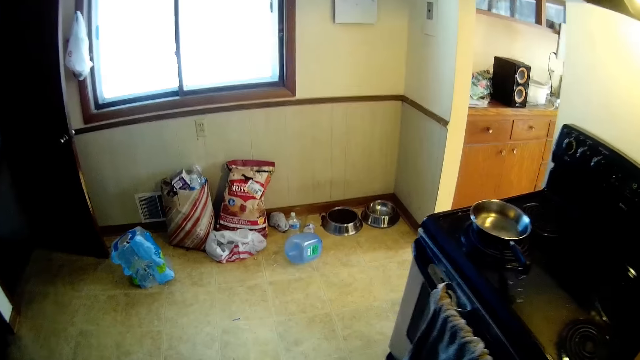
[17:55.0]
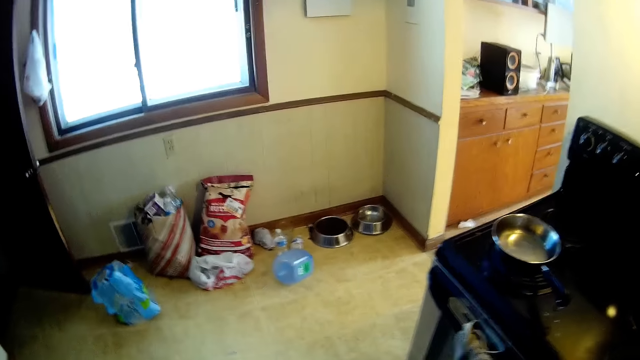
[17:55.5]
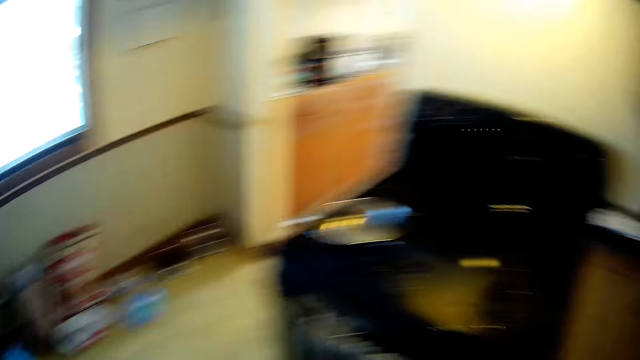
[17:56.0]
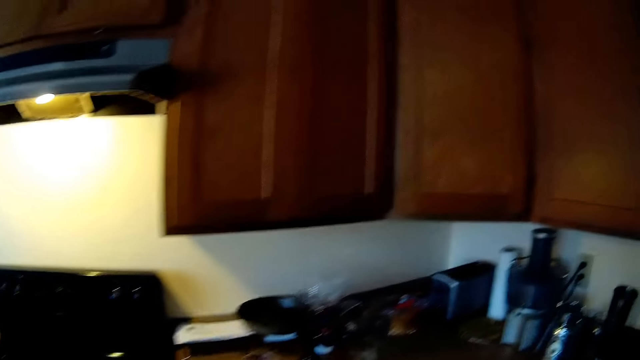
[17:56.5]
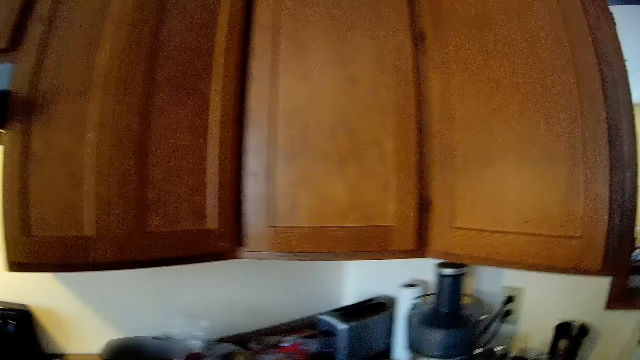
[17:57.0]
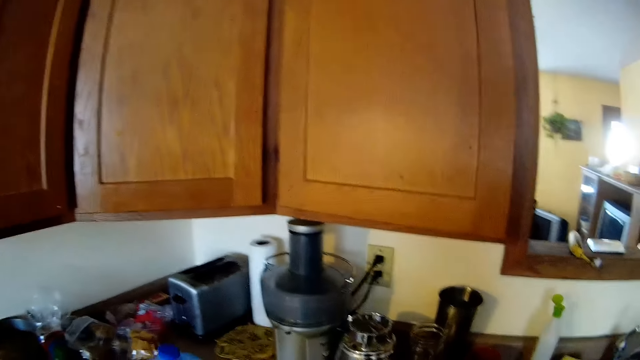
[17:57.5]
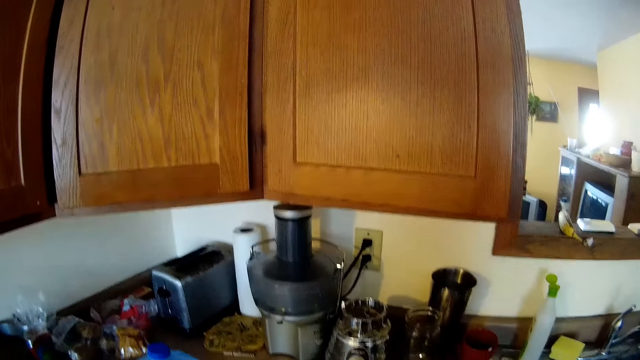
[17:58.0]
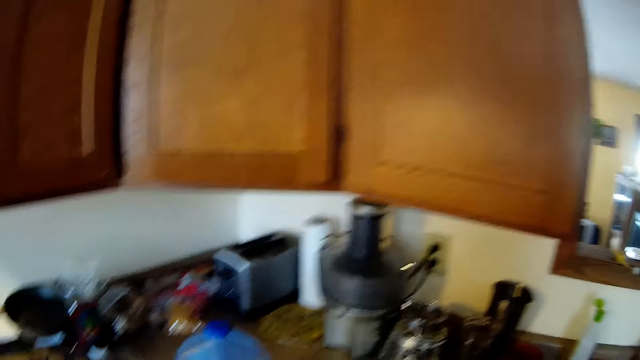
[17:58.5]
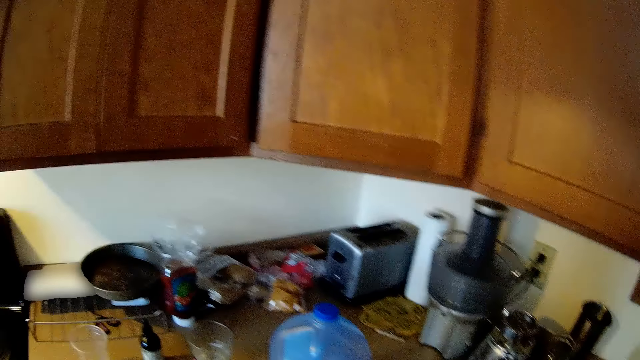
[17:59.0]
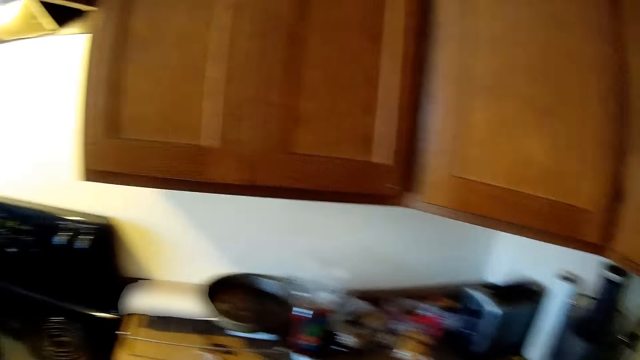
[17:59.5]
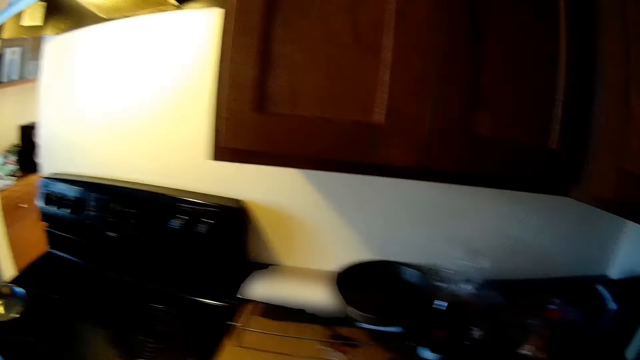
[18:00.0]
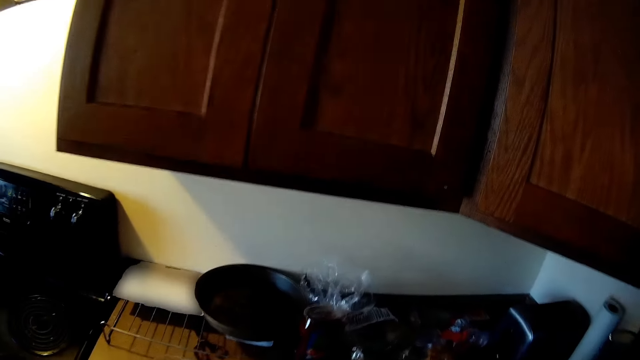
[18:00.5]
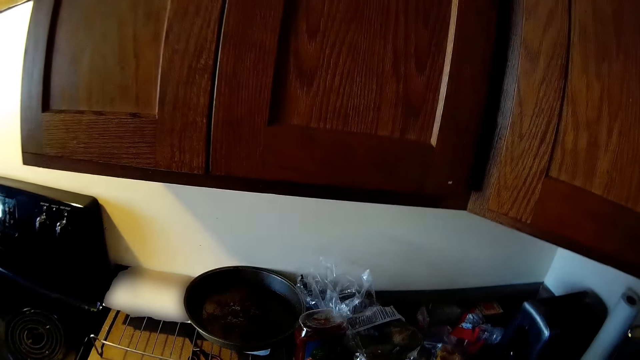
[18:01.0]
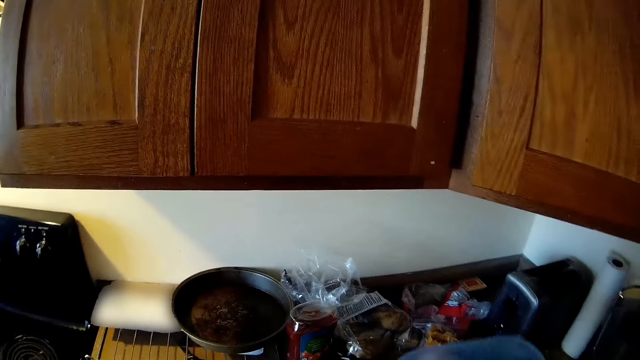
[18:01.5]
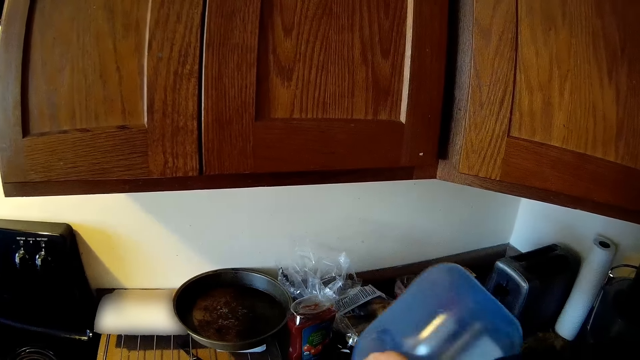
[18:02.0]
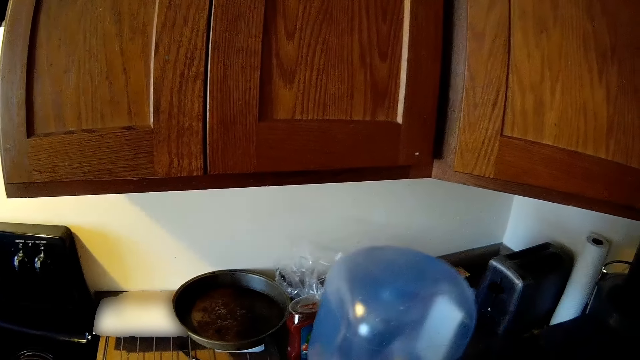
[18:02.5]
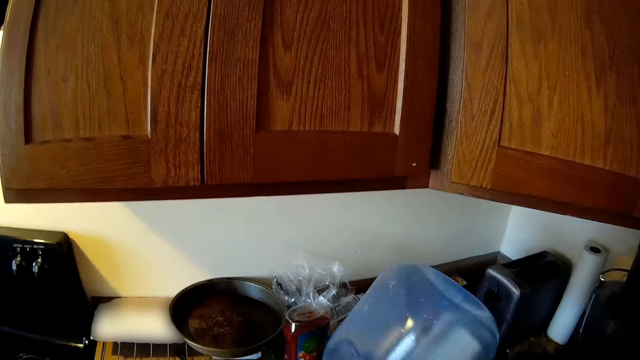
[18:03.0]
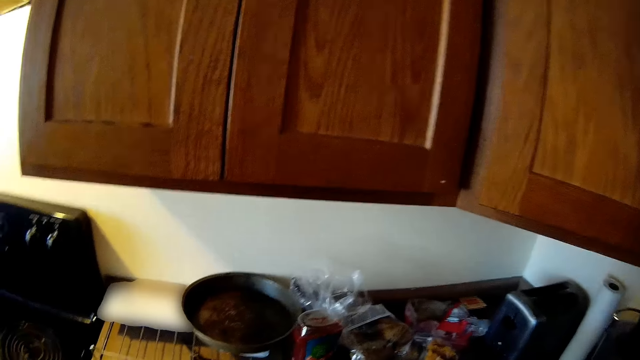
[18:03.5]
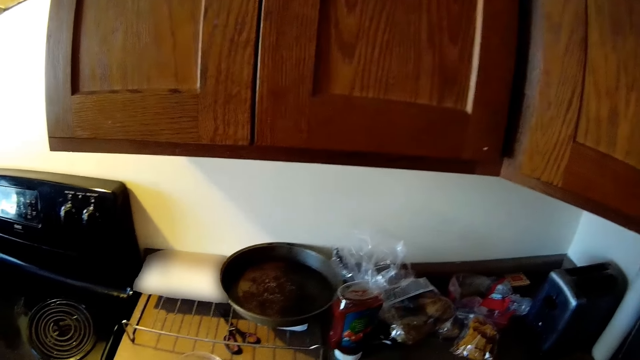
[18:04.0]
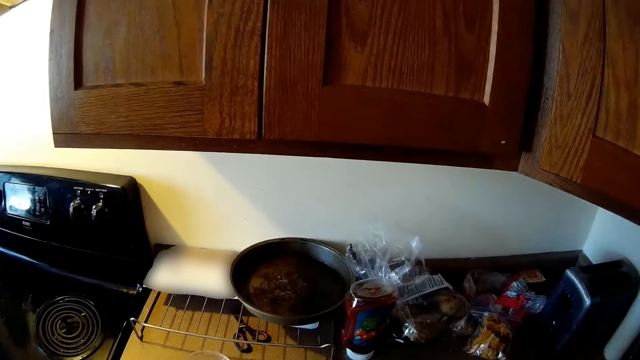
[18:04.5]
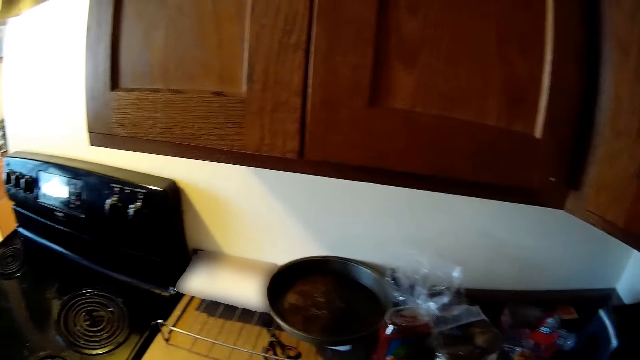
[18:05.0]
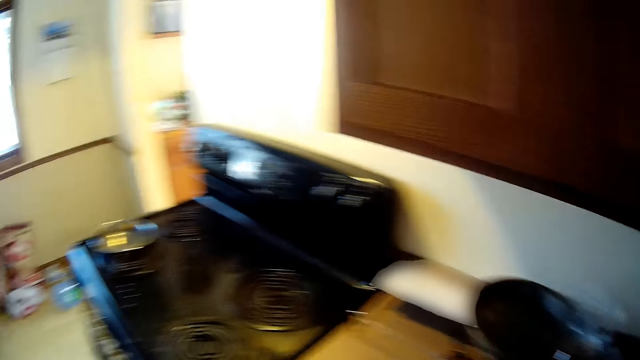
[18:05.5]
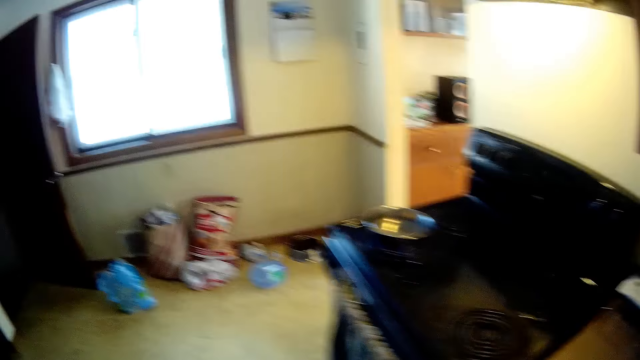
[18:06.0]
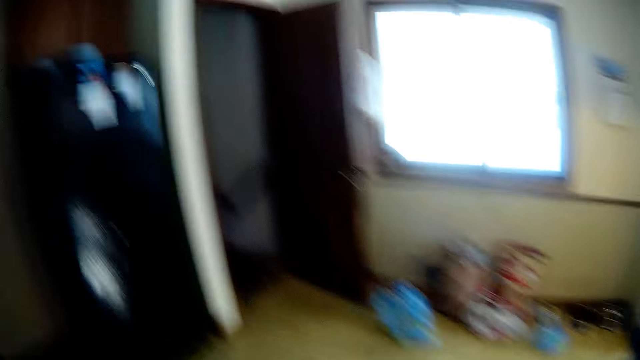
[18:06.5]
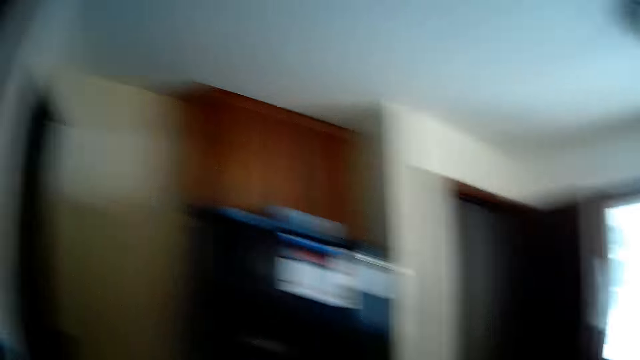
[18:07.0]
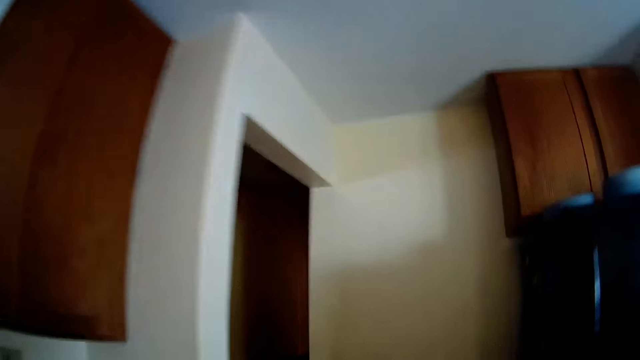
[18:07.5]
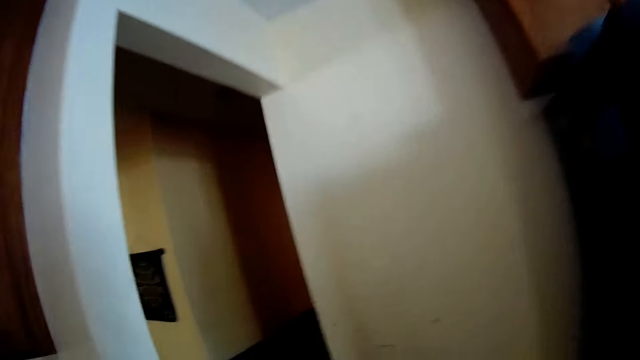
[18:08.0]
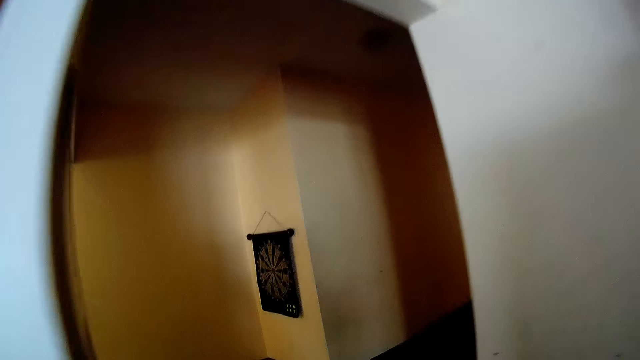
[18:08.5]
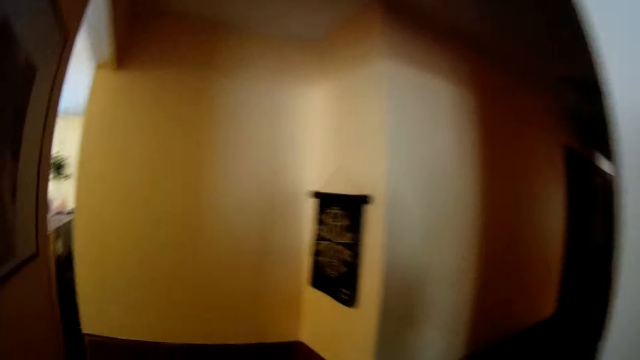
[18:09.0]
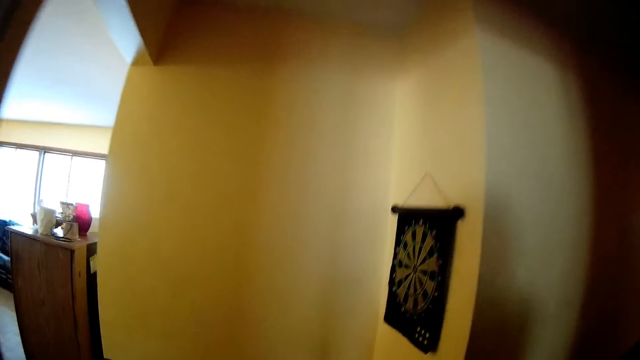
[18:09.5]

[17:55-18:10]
The camera wearer lifts a bottle in her right hand. She shakes bottles in her right hand. She walks.

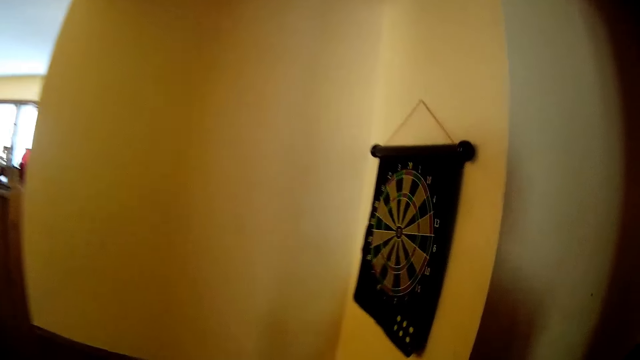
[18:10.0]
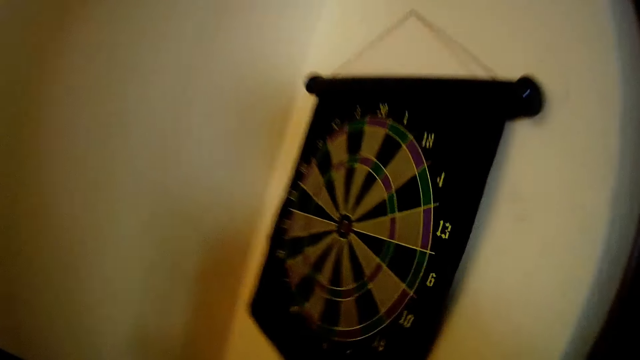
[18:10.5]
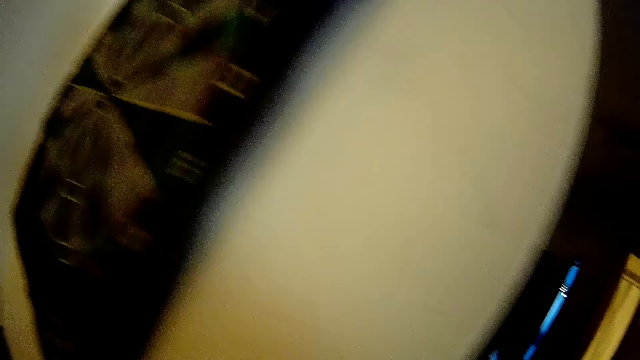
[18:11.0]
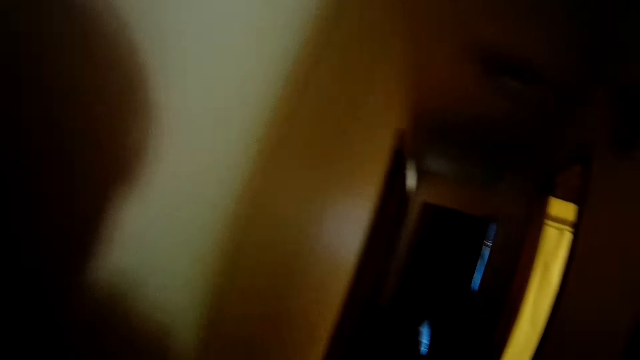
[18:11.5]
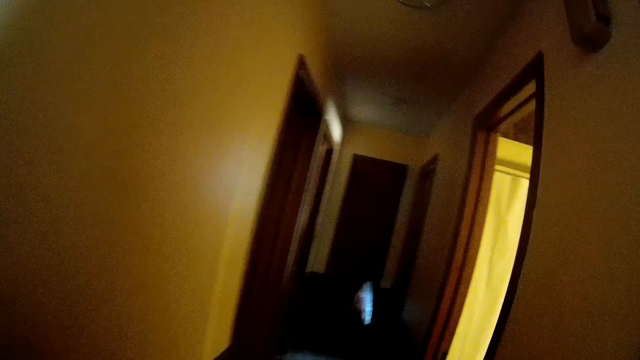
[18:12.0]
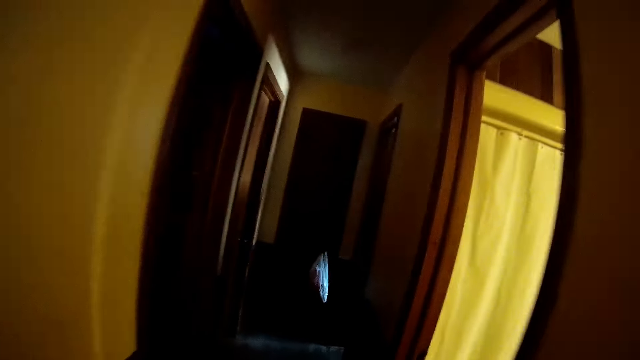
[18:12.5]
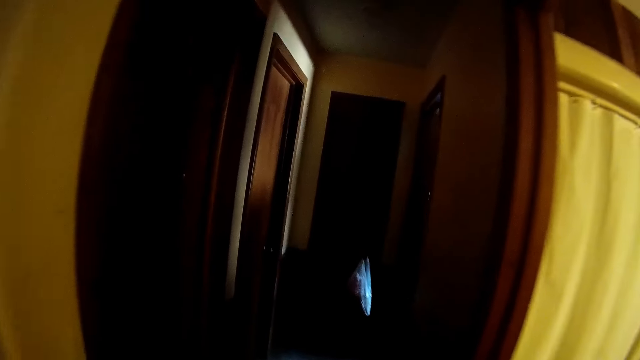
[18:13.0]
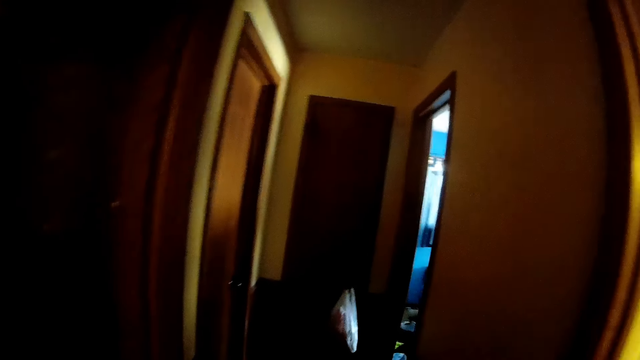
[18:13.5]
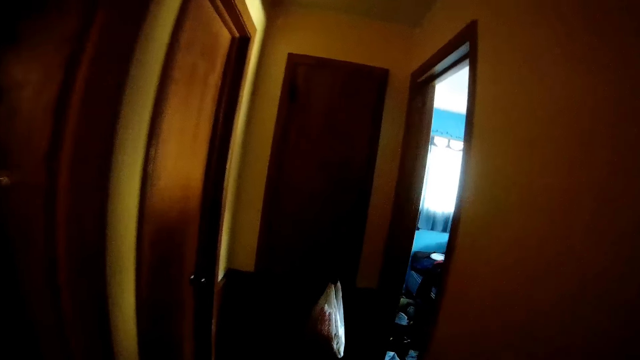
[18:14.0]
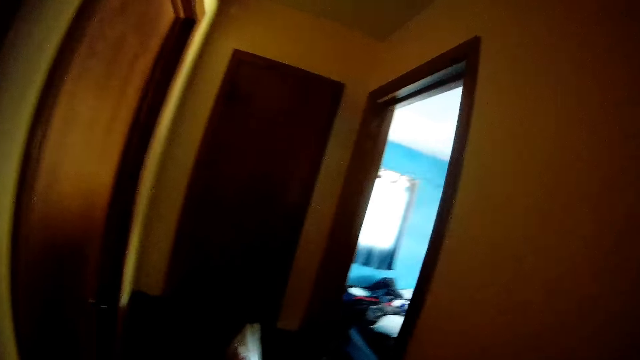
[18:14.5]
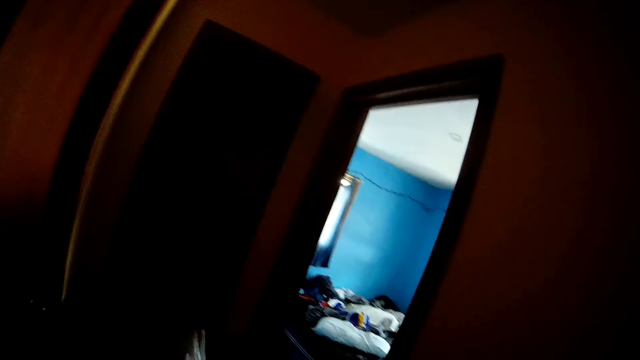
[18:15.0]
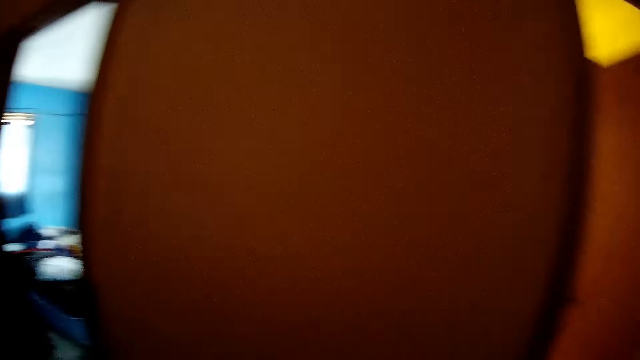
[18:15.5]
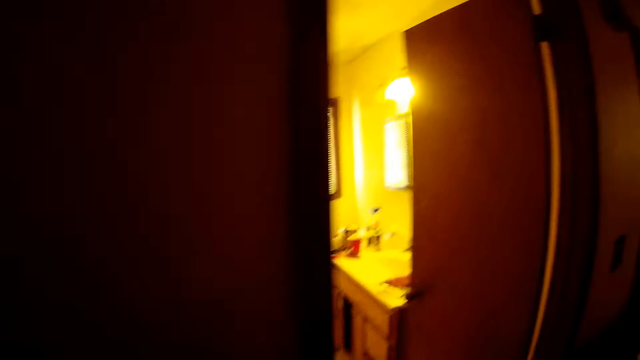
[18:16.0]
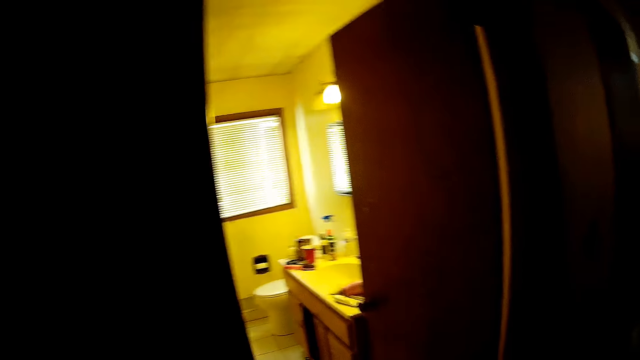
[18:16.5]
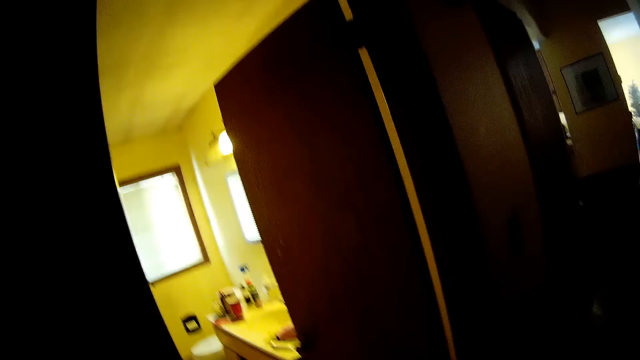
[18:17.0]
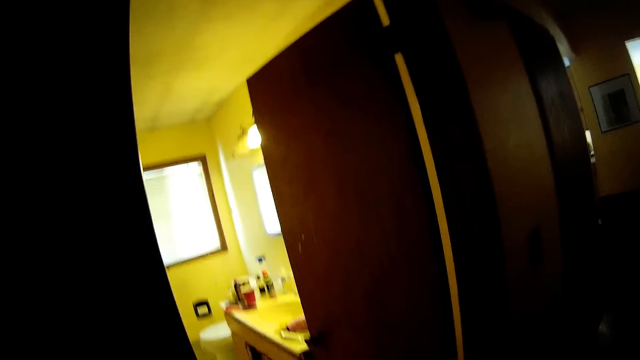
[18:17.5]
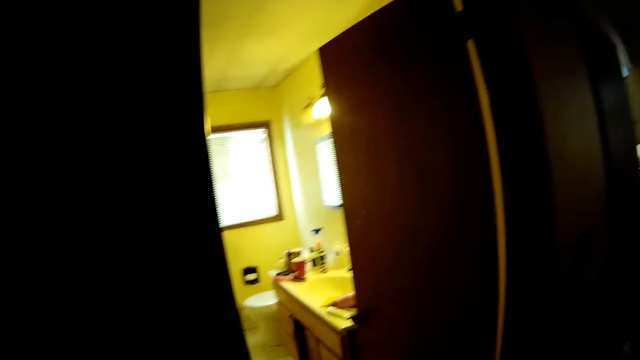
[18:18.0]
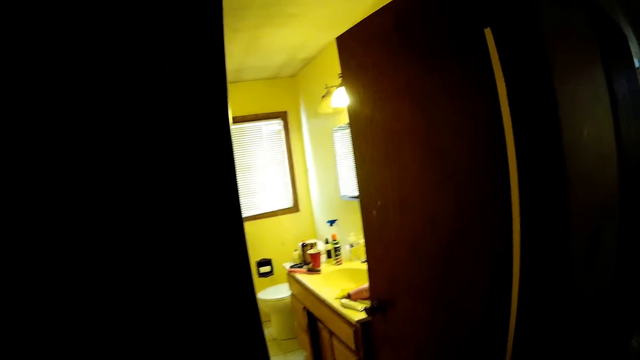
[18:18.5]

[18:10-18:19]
The camera wearer walks to a hallway from a kitchen.
